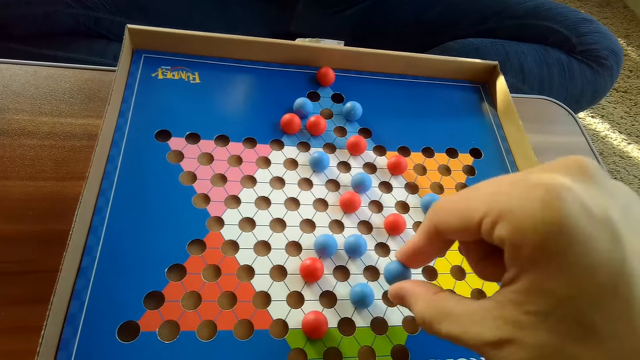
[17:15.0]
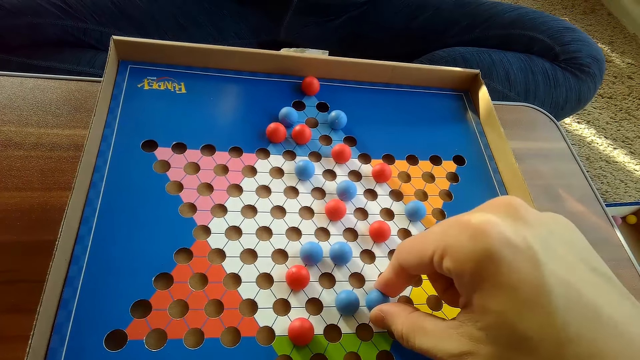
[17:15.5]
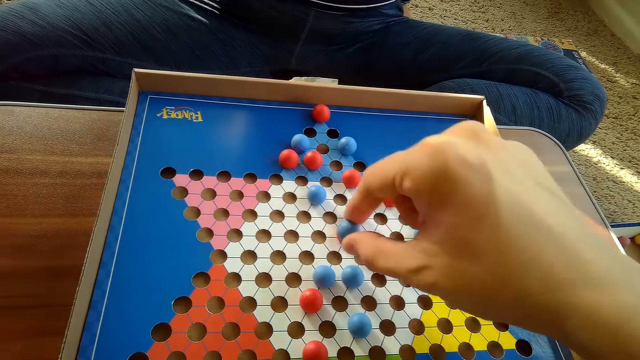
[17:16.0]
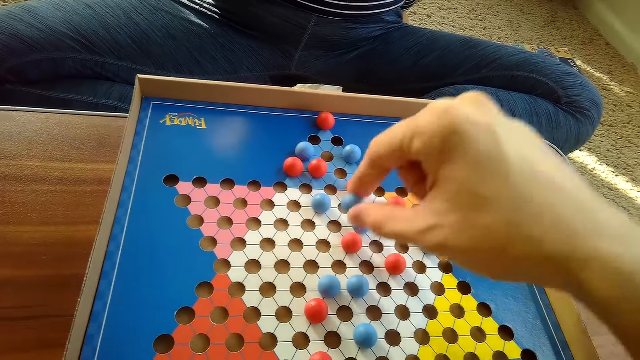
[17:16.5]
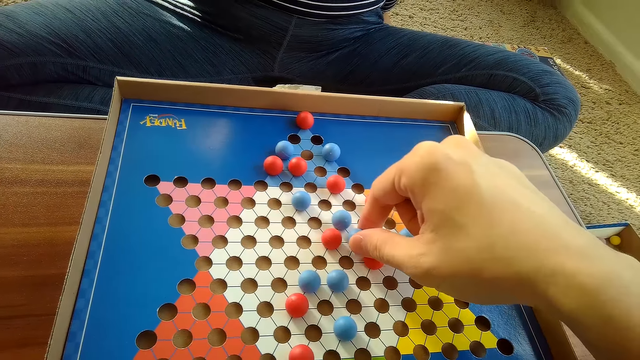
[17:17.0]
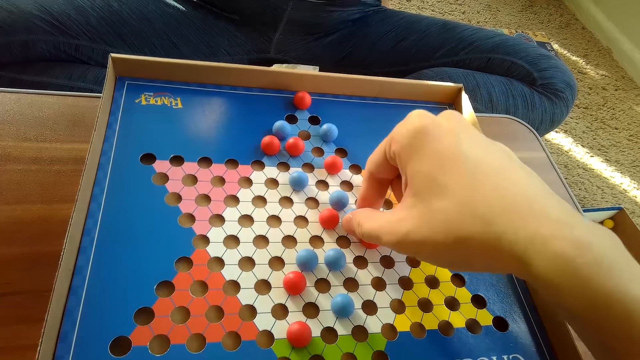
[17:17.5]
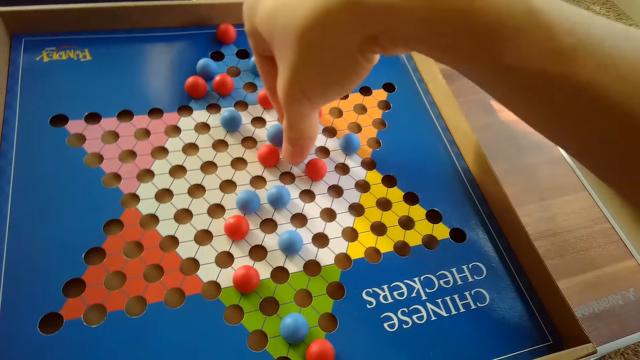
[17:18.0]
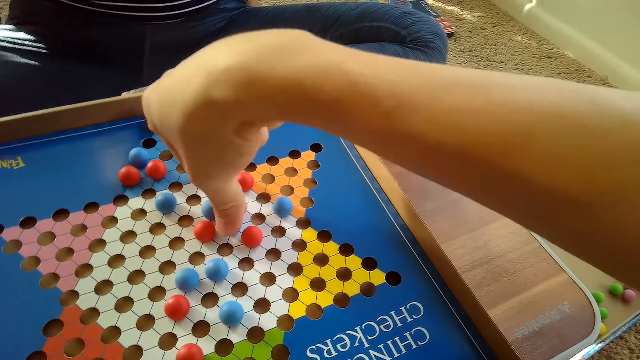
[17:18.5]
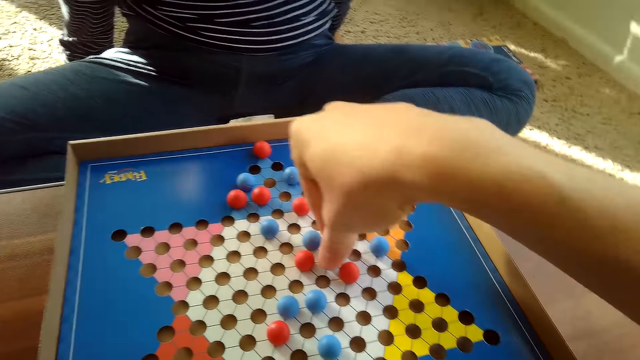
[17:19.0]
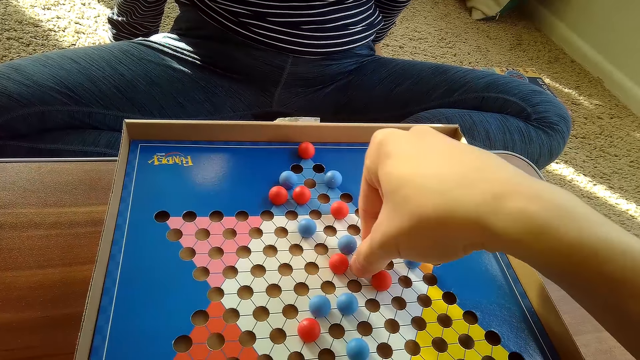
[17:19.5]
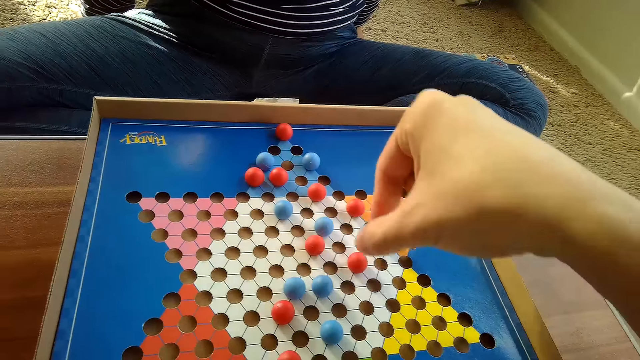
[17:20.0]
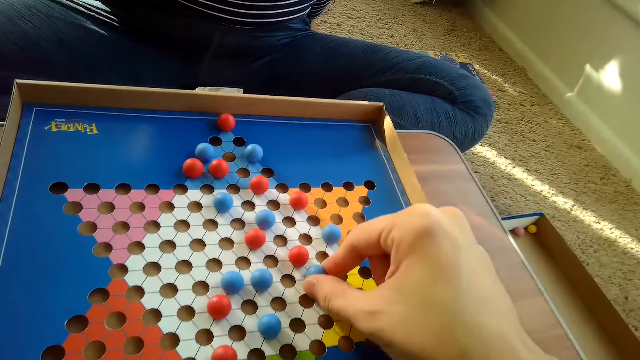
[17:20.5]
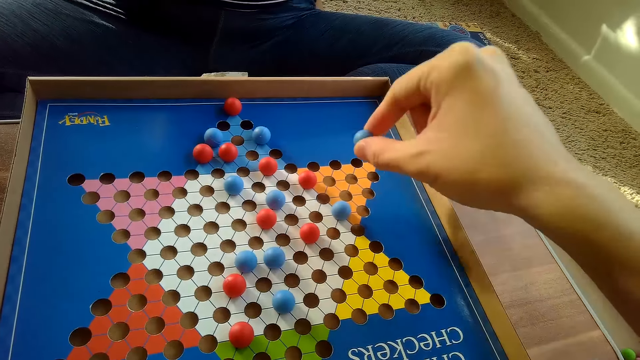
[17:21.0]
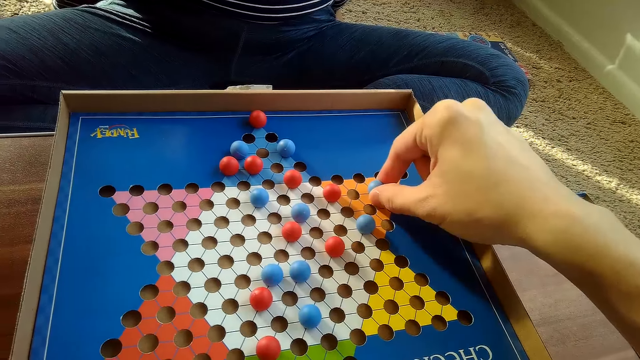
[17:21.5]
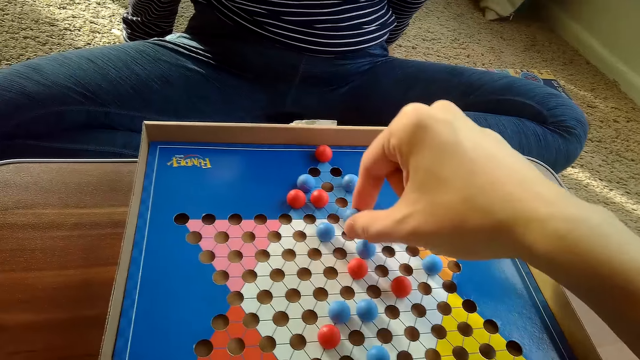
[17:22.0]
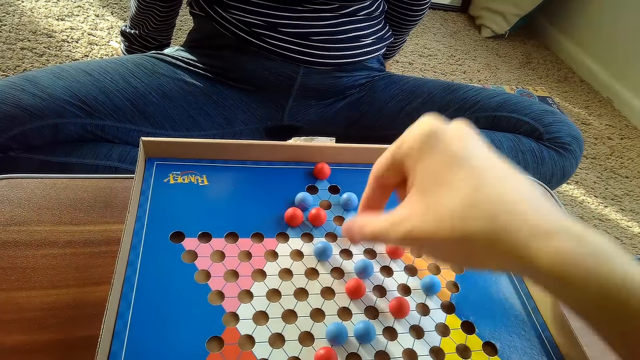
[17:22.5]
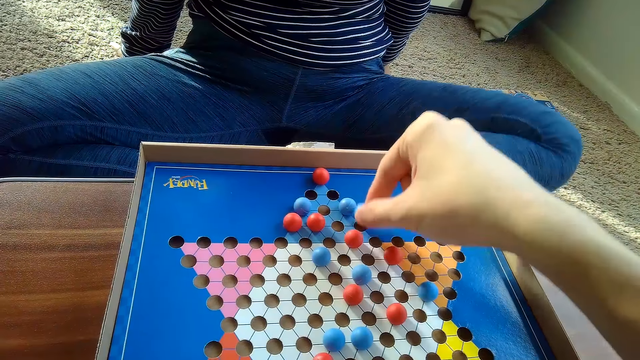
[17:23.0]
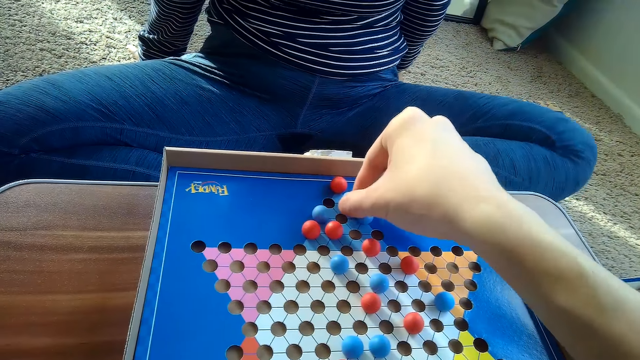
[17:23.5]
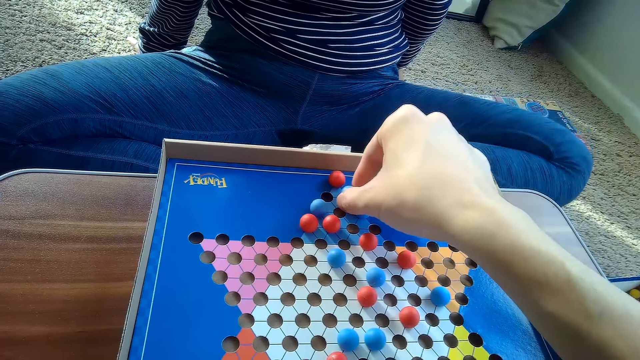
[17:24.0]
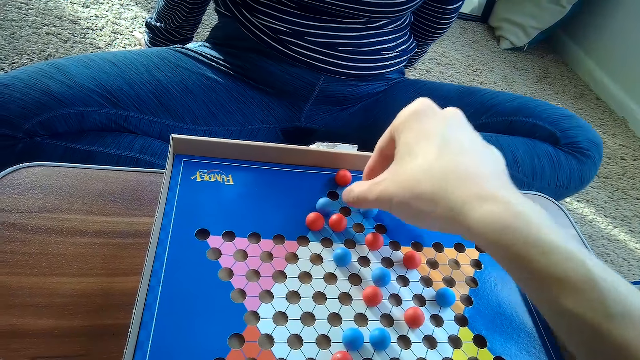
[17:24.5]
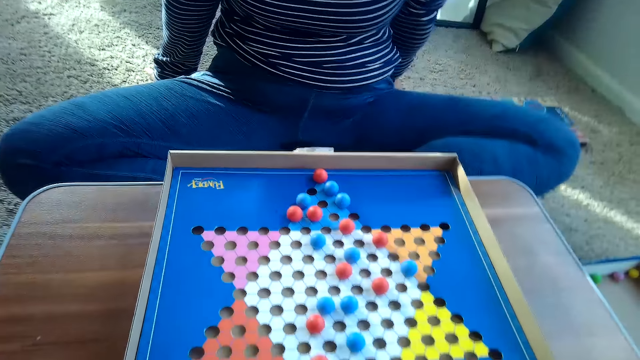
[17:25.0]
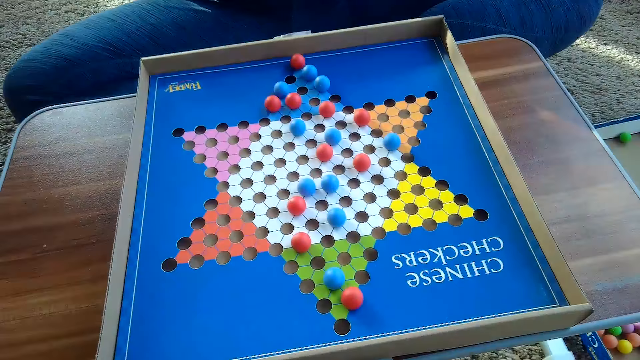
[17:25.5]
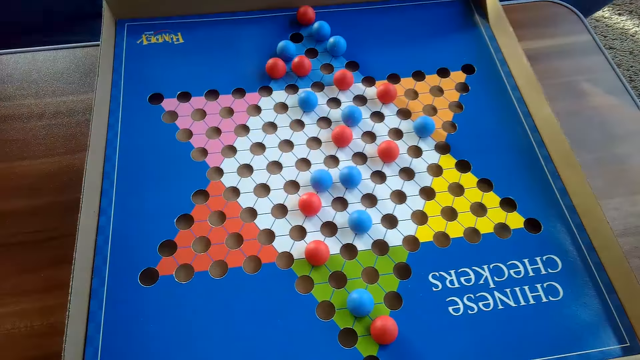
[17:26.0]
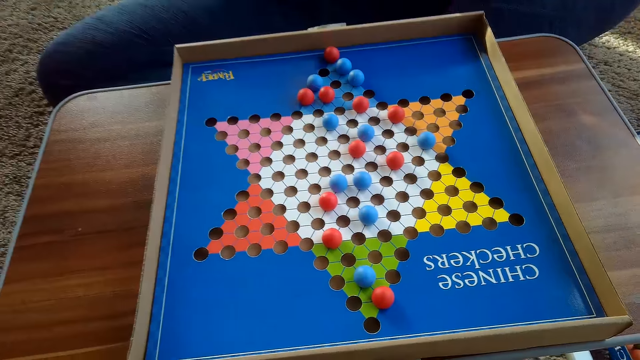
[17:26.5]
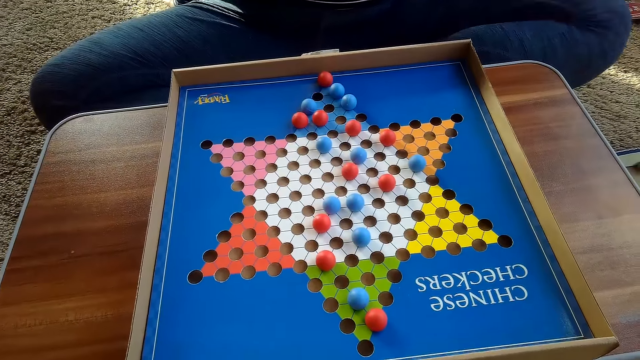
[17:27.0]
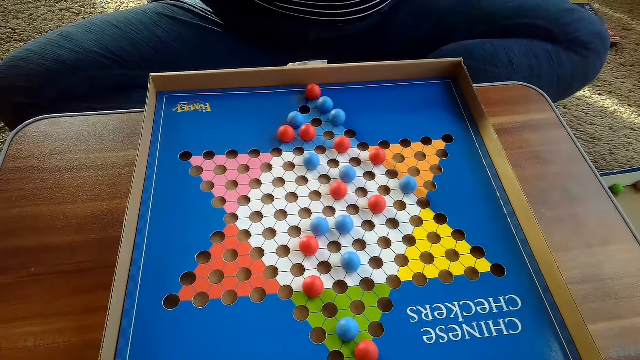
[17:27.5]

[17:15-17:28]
The camera wearer moves the blue Chinese checkers ball on the Chinese checkers board with his right hand. A woman shakes legs. The camera wearer moves the blue Chinese checkers ball on the Chinese checkers board with his right hand again. The woman shakes legs.

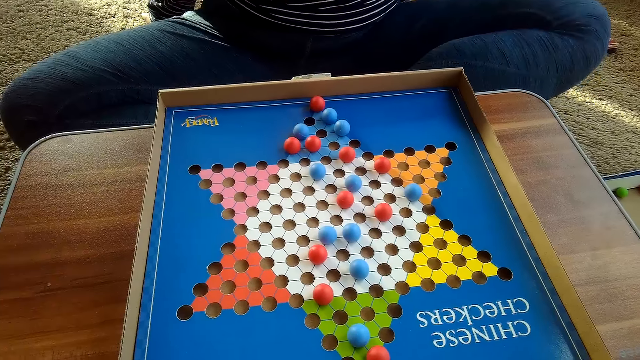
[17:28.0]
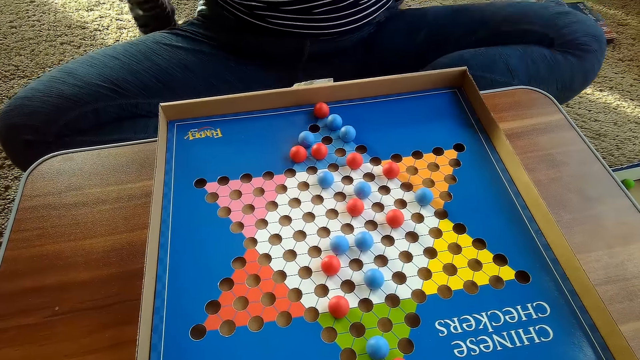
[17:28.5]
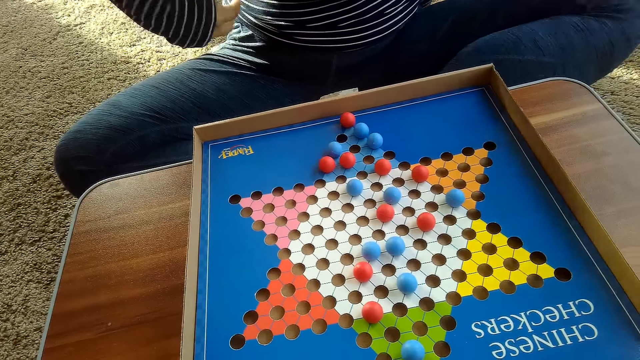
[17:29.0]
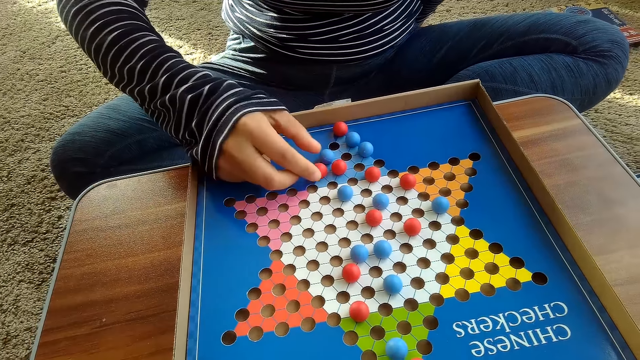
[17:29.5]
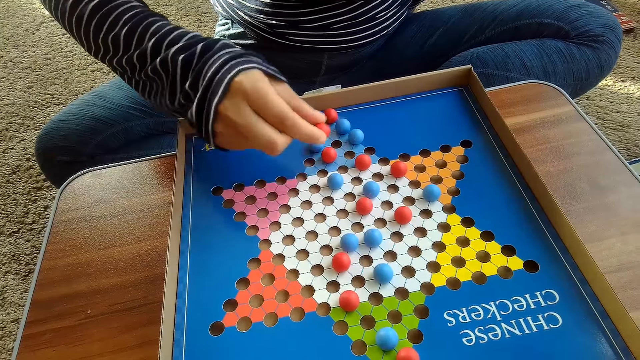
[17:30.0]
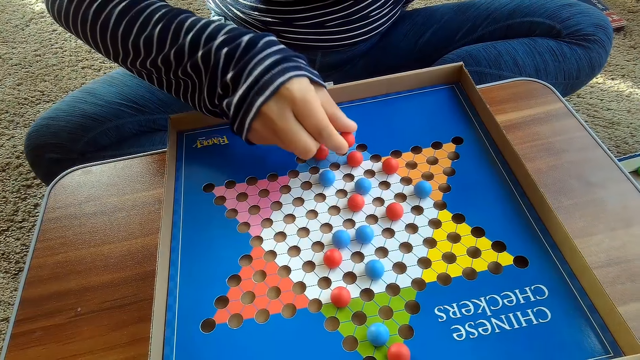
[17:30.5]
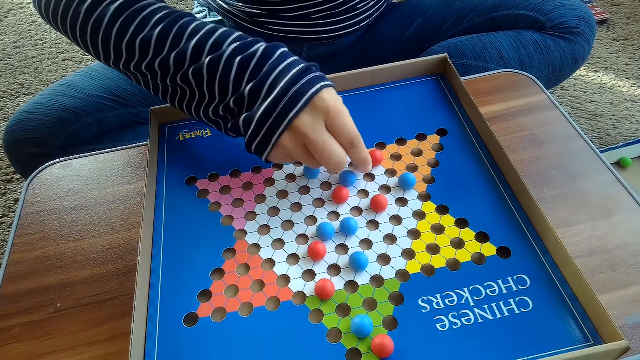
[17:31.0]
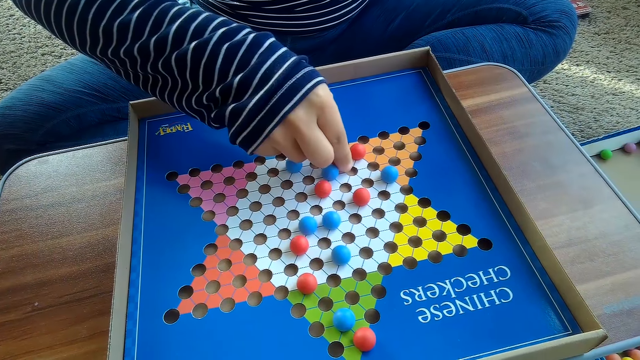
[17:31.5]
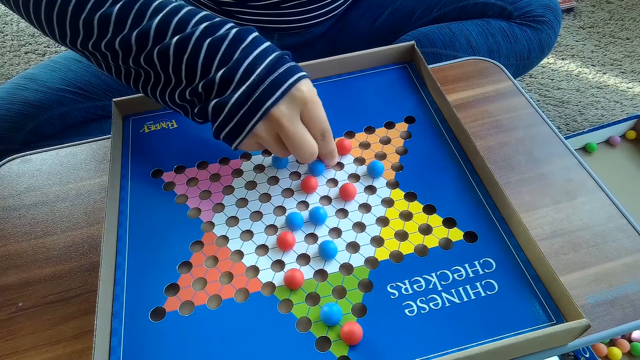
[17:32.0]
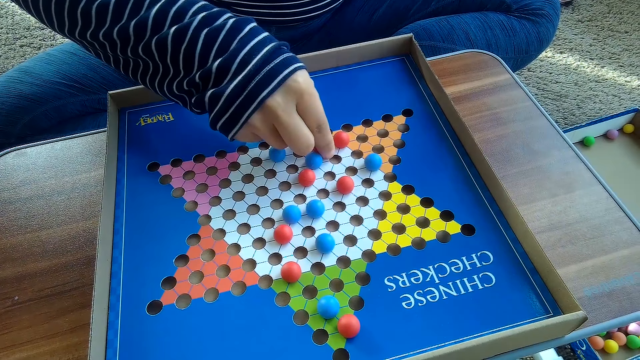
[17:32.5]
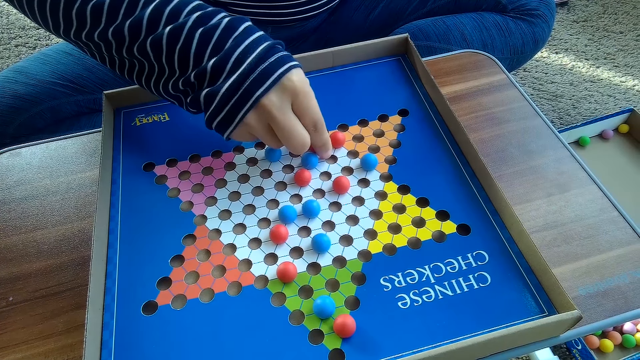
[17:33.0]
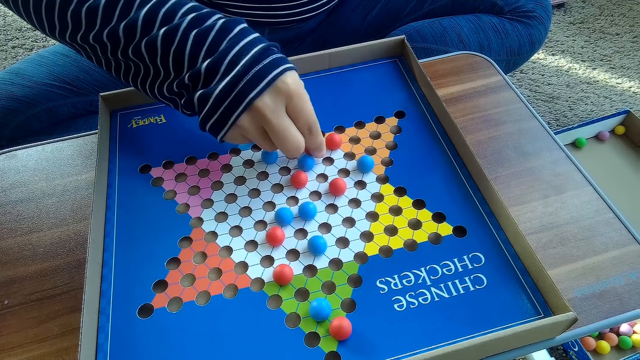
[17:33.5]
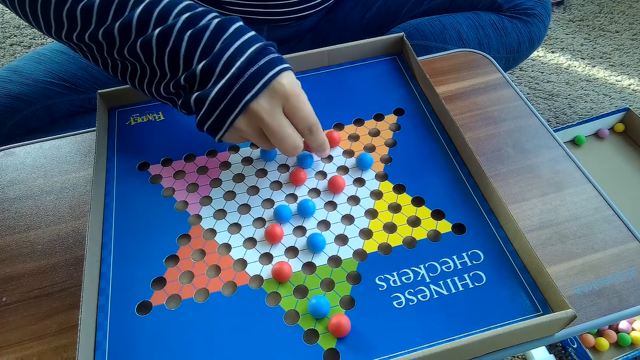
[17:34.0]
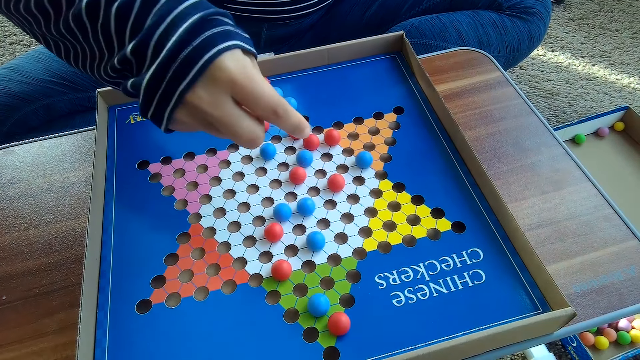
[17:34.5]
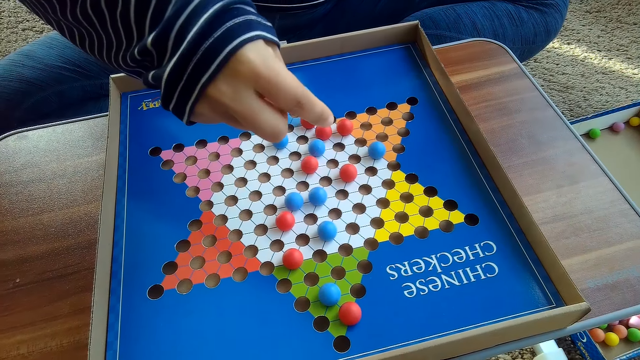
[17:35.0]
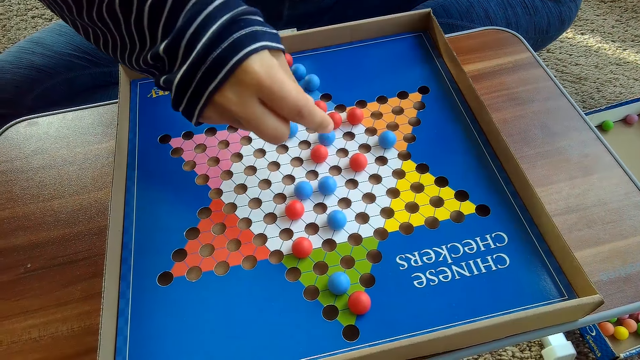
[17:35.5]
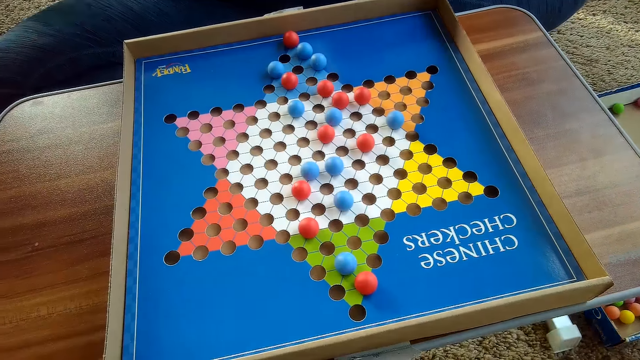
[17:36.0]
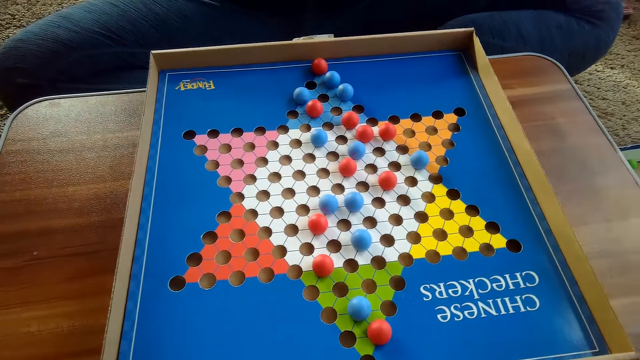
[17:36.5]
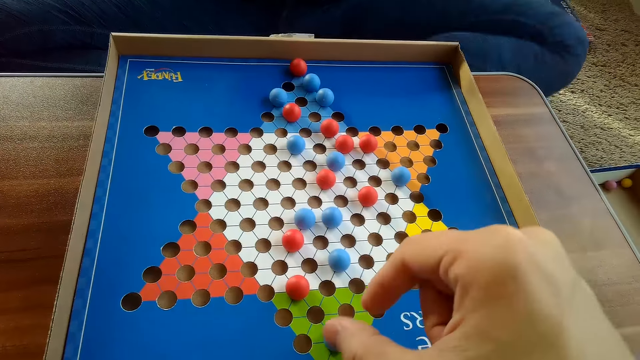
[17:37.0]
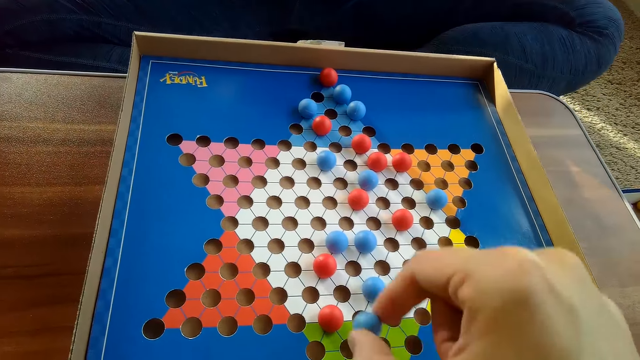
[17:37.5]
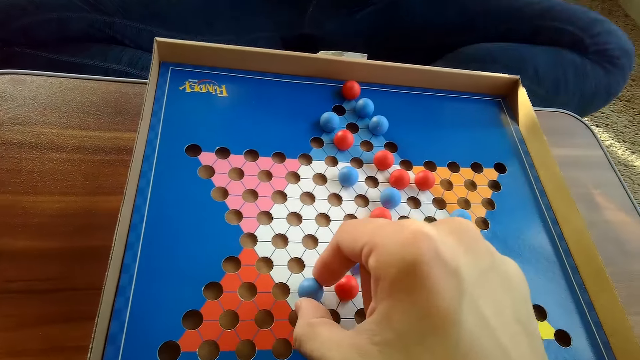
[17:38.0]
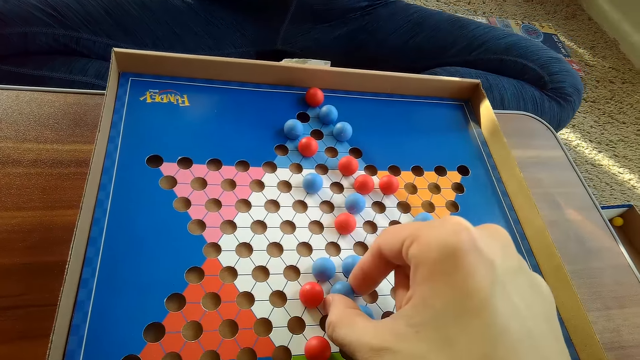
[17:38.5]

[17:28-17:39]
A woman moves another red Chinese checkers ball or marble on the Chinese checker board with her right hand. The camera wearer moves another blue Chinese checkers ball on the Chinese checkers board with his right hand. The woman shakes legs and moves the marble.
